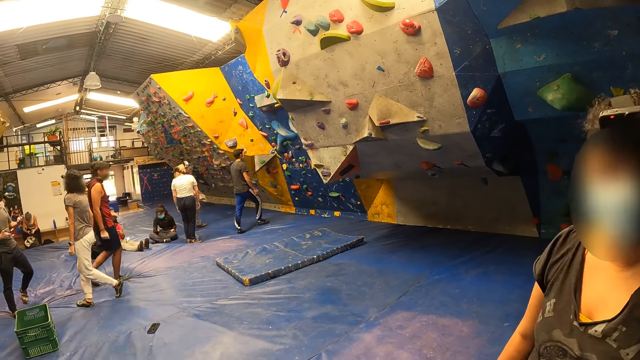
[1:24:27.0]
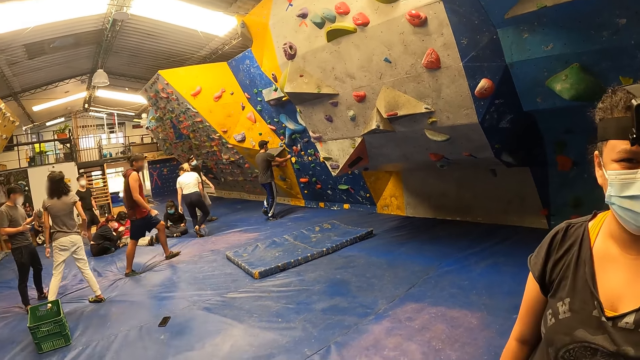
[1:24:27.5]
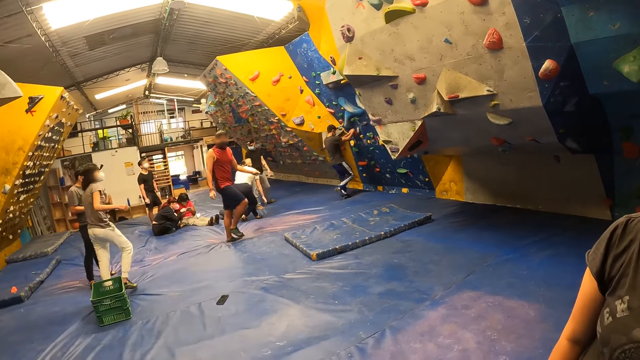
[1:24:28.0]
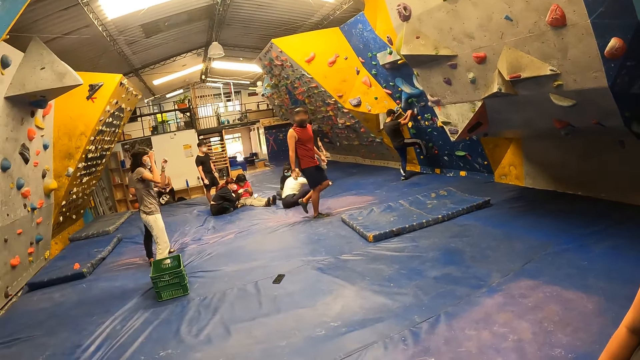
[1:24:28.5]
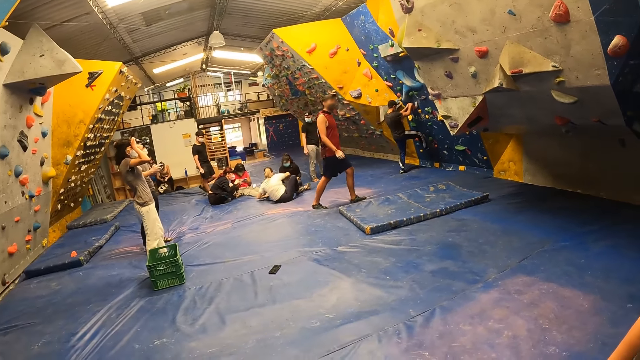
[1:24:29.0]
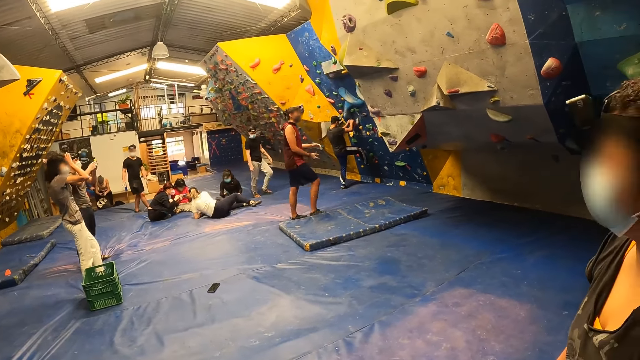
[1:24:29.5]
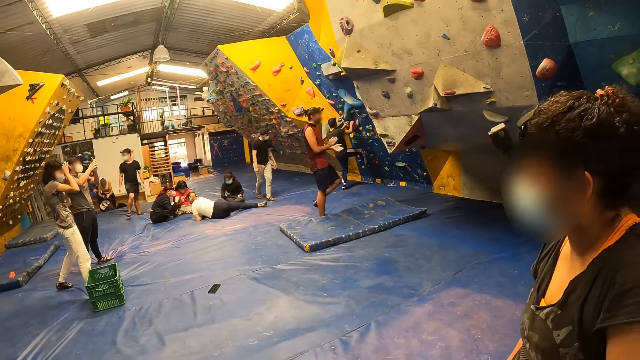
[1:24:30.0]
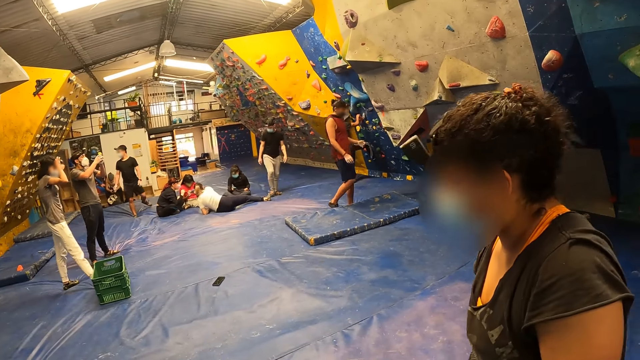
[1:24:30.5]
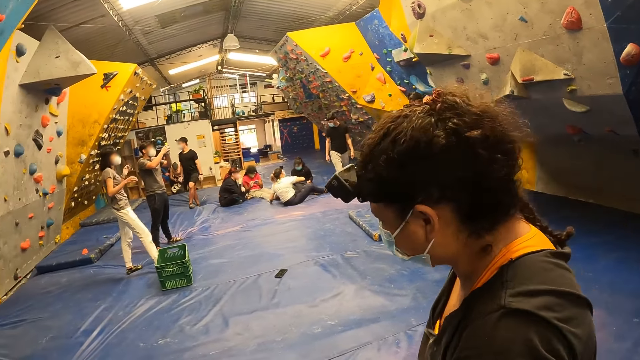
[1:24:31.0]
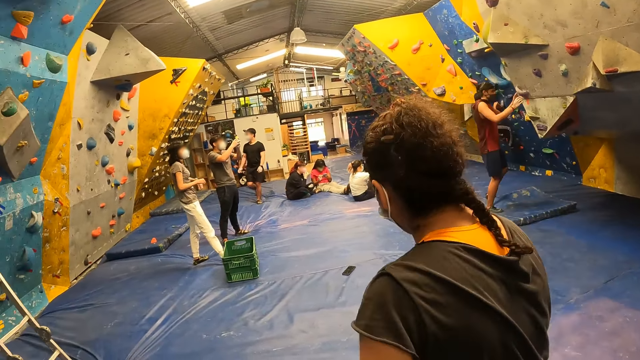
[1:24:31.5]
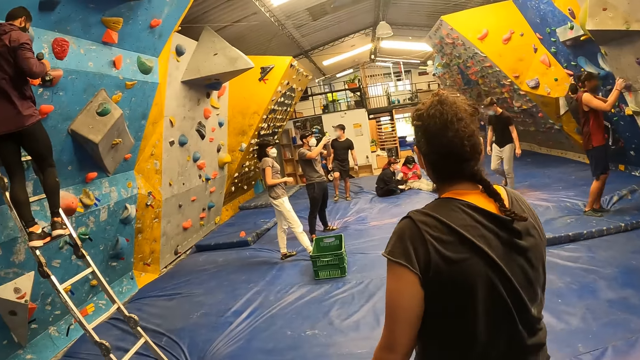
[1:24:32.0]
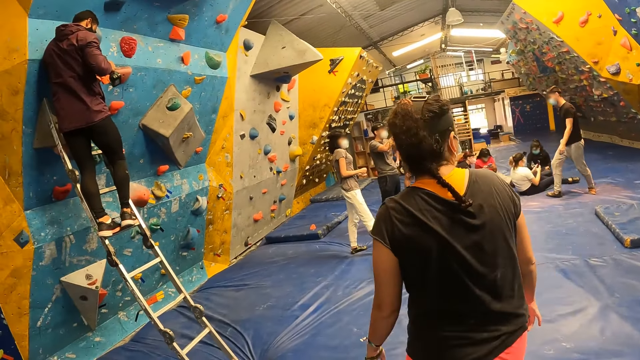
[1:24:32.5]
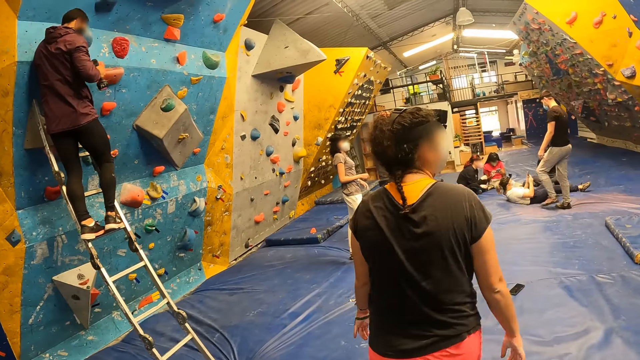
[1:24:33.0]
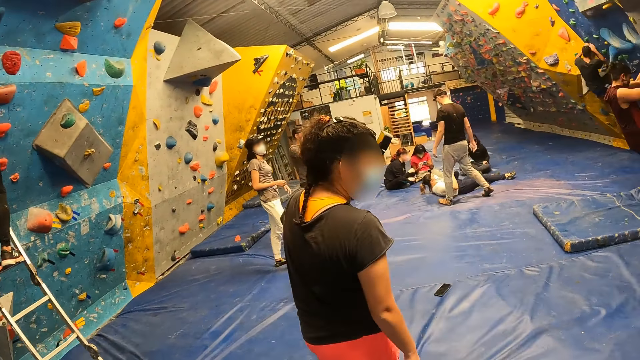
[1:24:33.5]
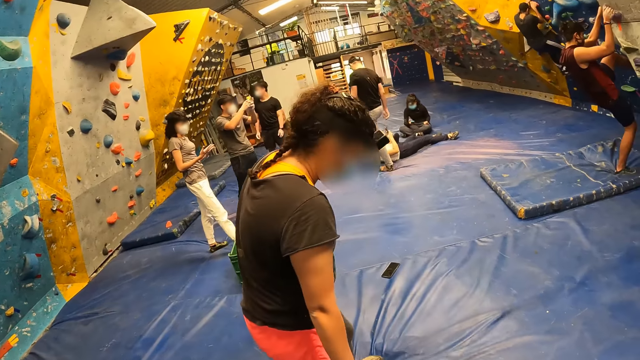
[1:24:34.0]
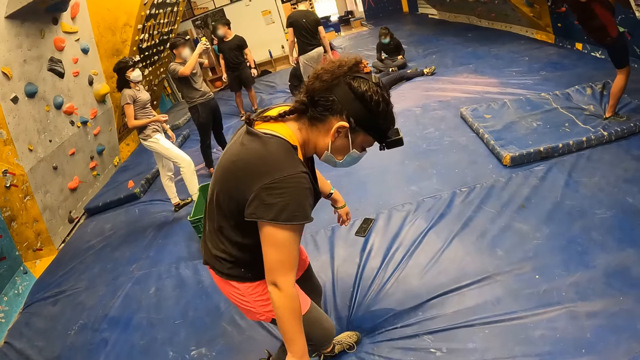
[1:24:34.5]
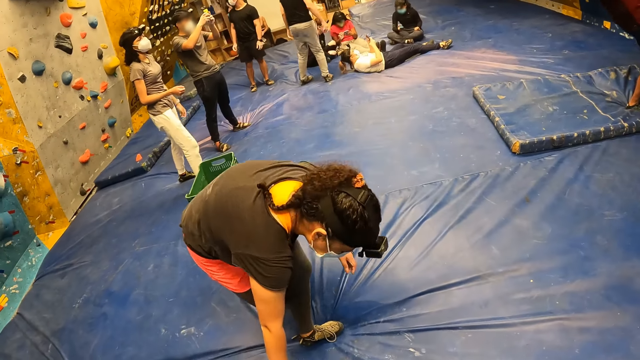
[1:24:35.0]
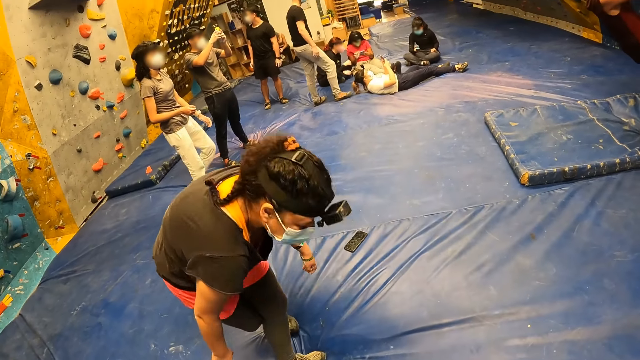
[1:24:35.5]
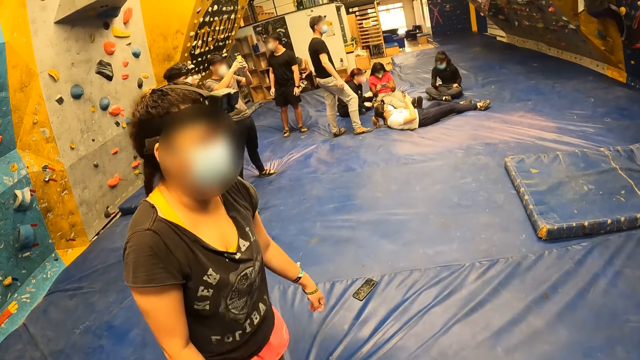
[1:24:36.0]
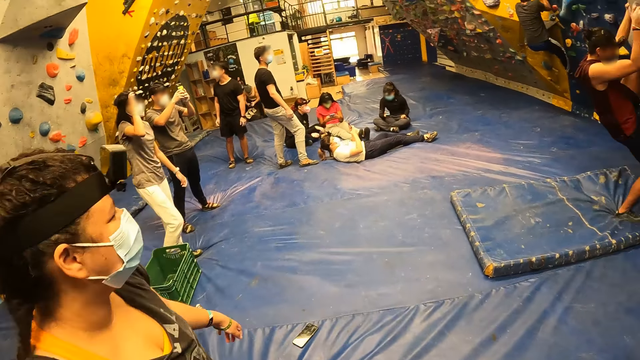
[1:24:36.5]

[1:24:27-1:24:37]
A woman walks towards other wall climbers. The camera wearer interacts with the woman.

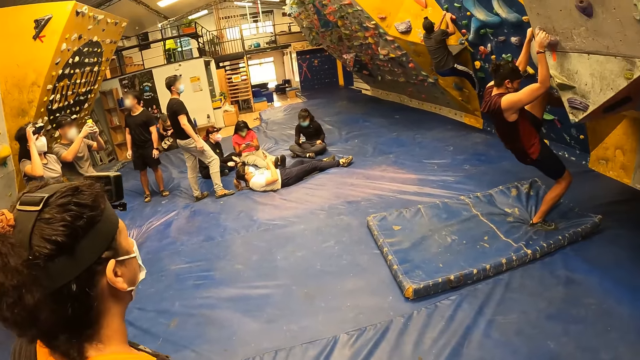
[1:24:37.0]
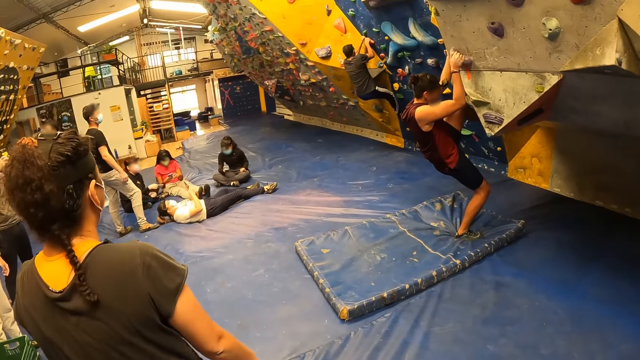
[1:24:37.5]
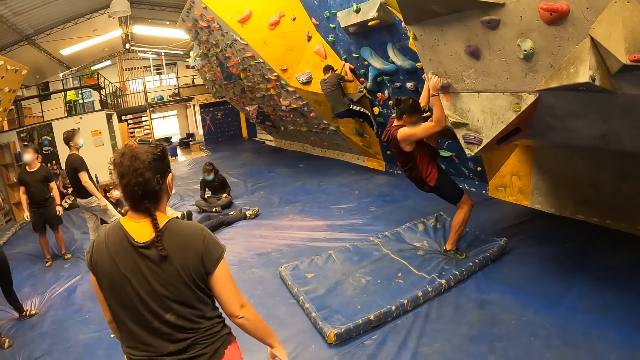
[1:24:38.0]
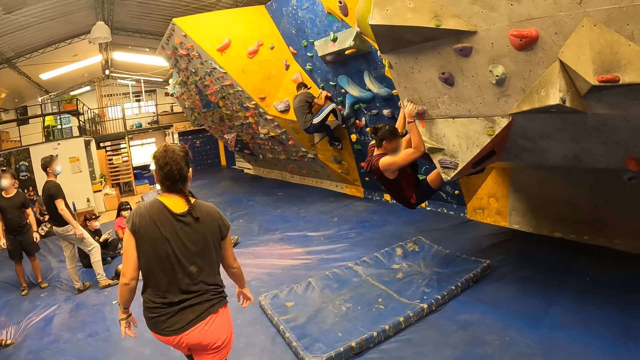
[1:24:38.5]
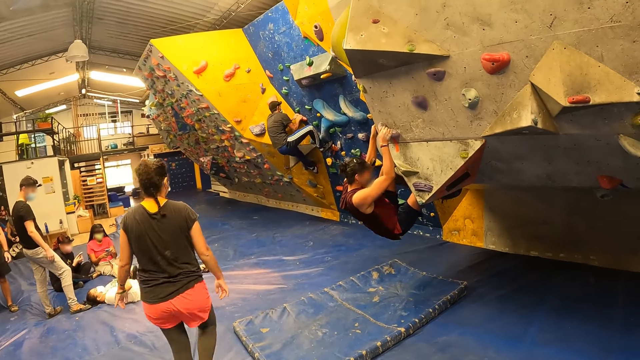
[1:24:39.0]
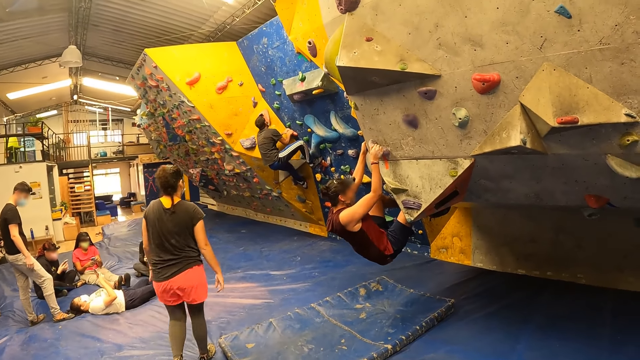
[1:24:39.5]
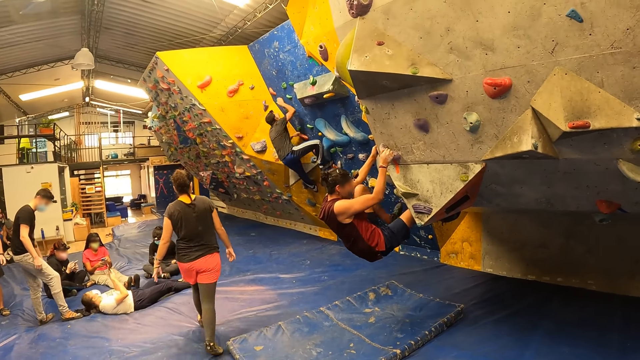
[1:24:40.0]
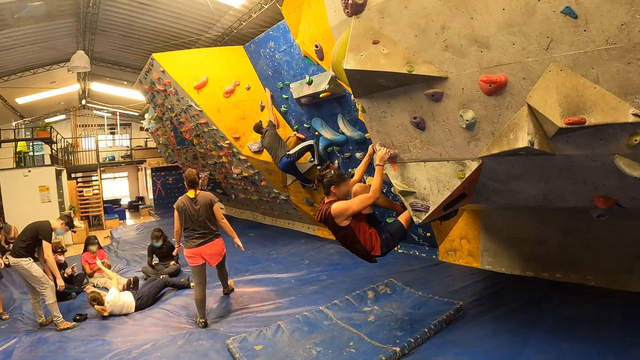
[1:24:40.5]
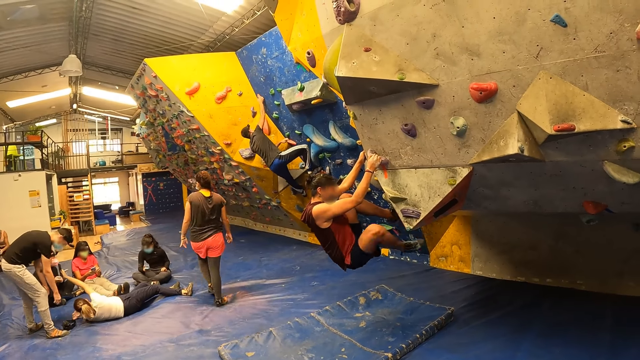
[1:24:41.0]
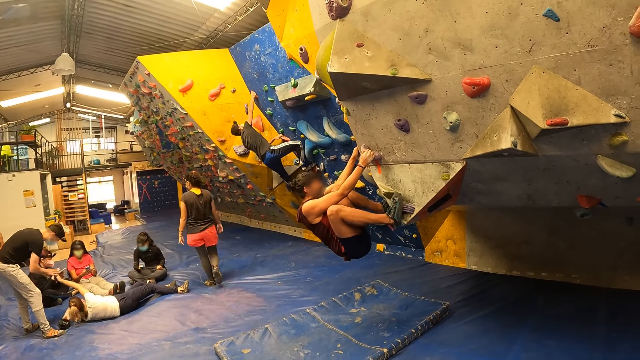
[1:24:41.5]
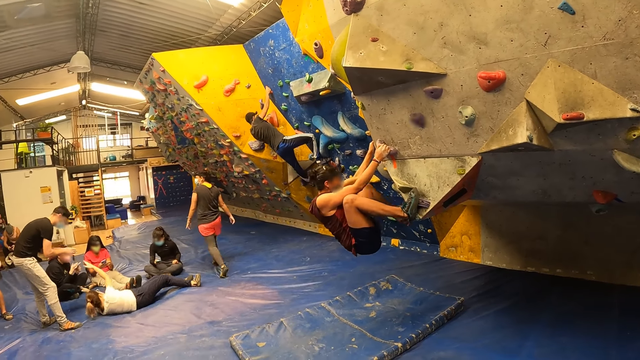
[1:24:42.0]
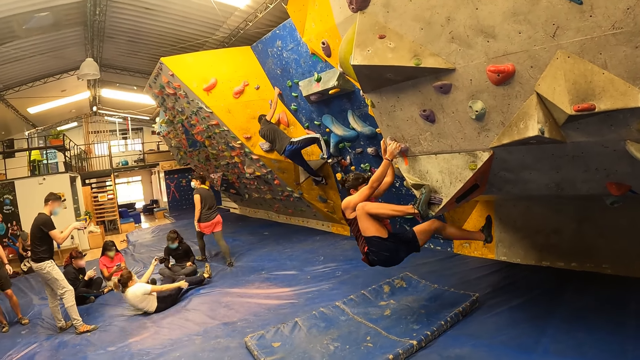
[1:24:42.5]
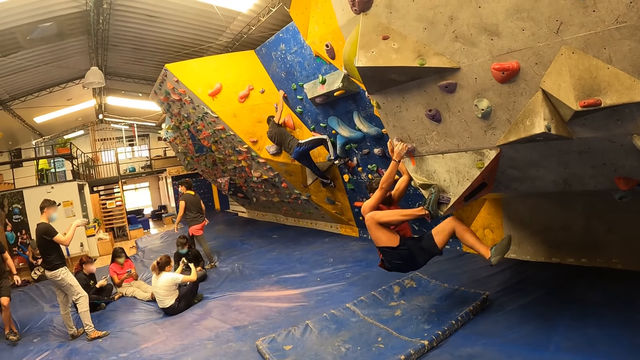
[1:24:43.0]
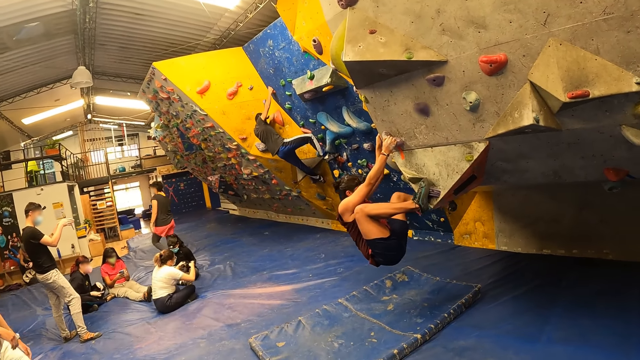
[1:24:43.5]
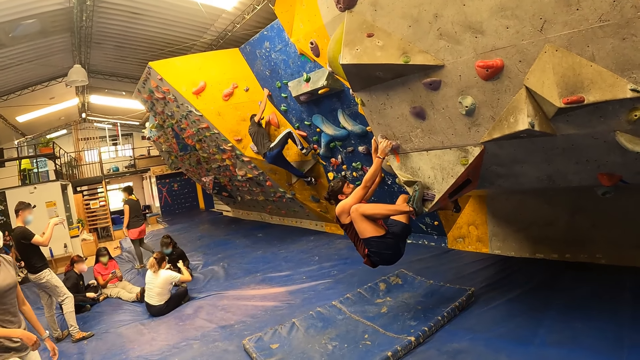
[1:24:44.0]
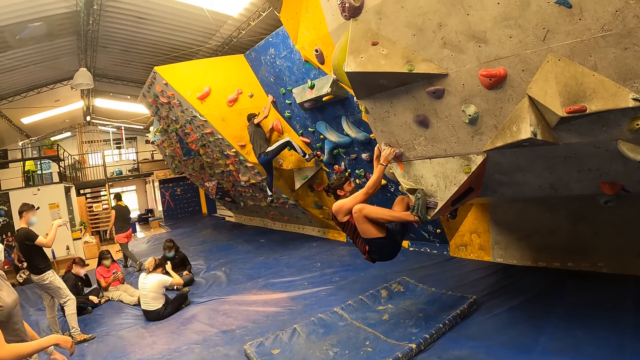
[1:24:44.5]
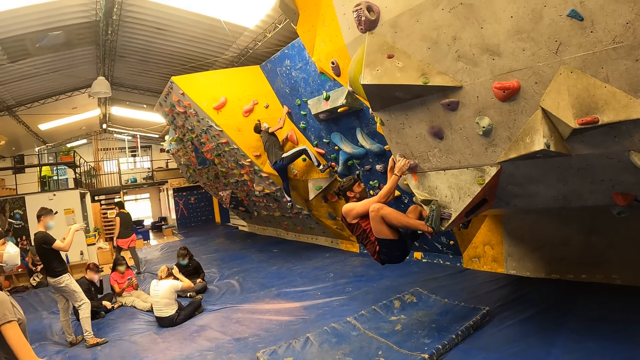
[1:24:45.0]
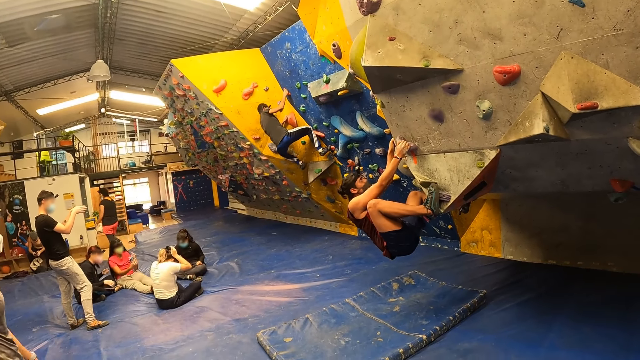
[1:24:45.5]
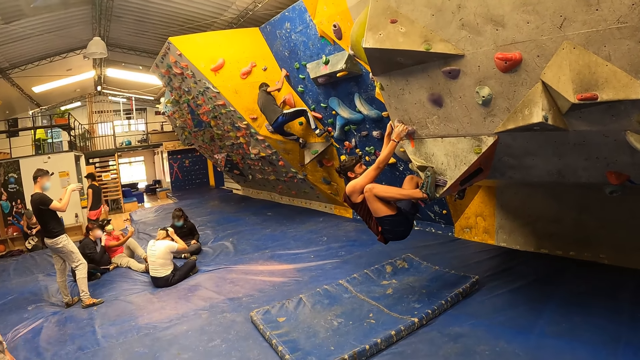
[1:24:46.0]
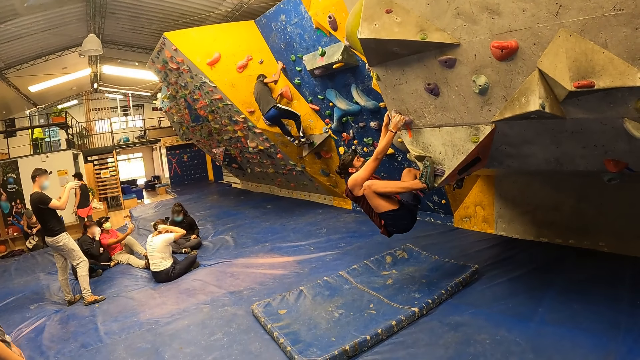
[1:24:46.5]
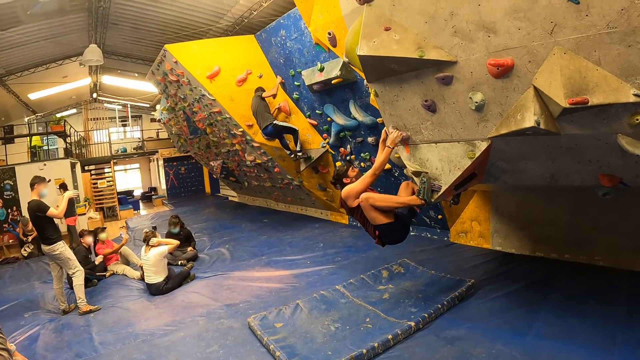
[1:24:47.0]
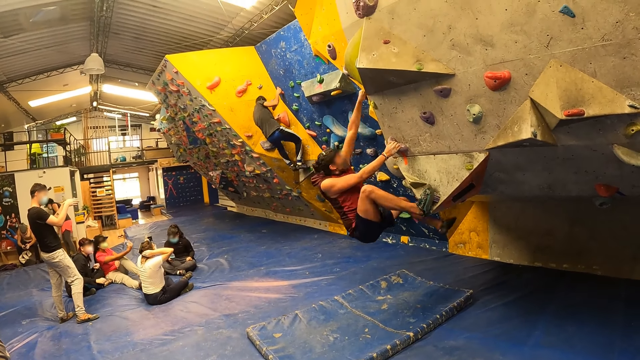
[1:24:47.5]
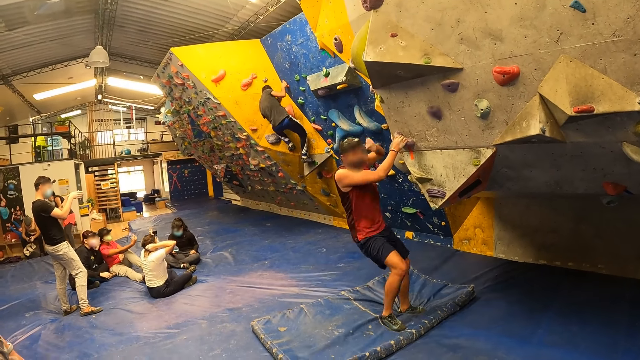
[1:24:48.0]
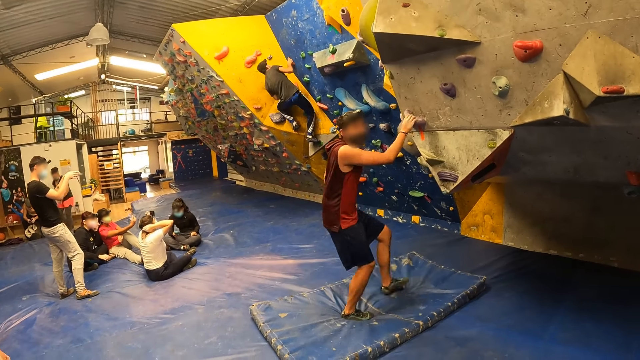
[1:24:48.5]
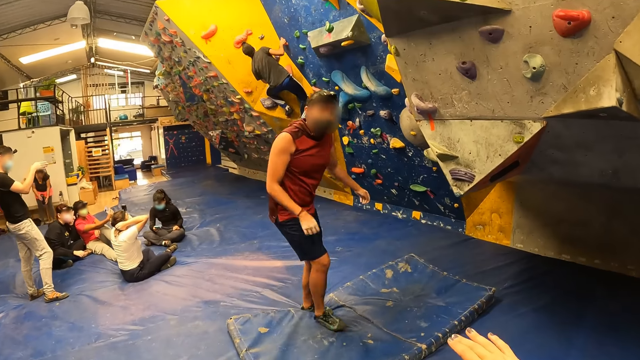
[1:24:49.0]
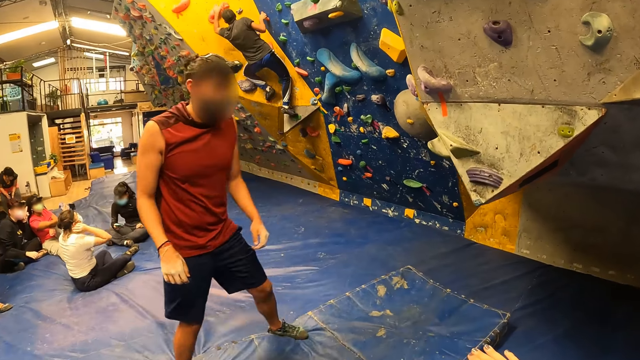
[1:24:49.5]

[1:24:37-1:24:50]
A man climbs the wall. The woman walks away. The camera wearer looks at wall climbers. The man climbs down from the wall. The camera wearer interacts with another man.
